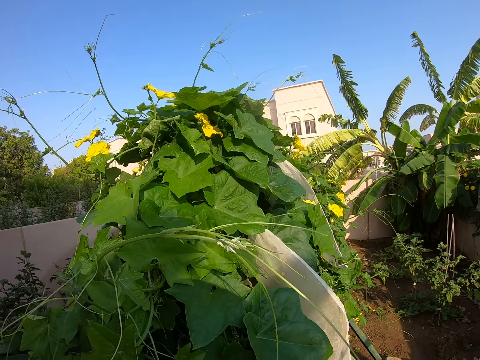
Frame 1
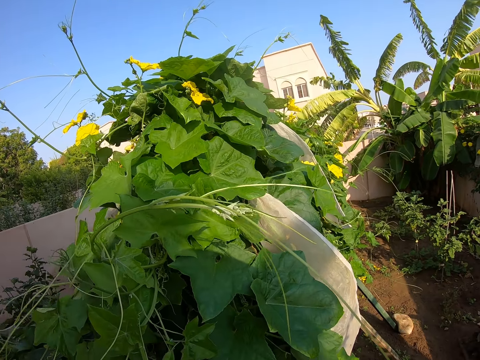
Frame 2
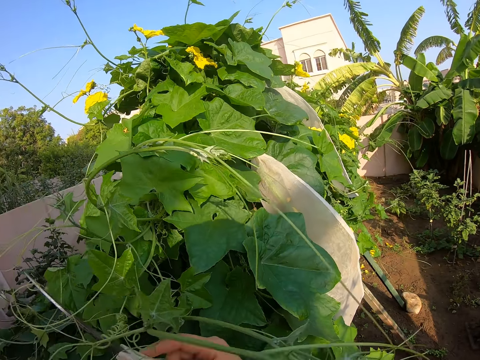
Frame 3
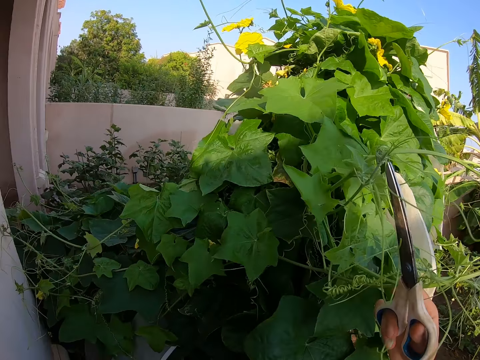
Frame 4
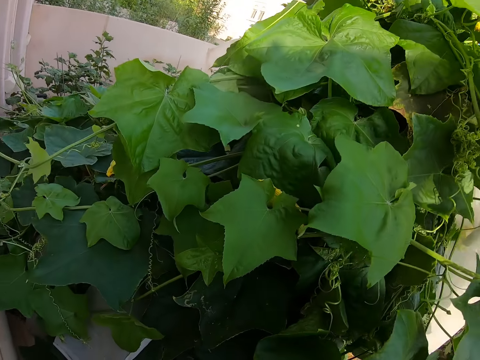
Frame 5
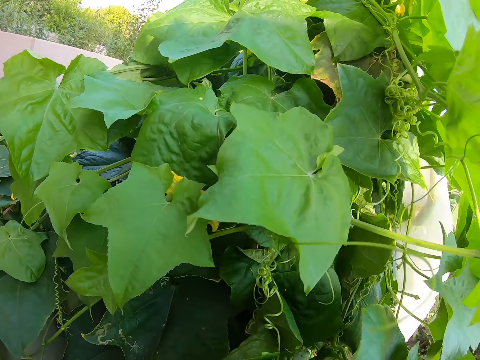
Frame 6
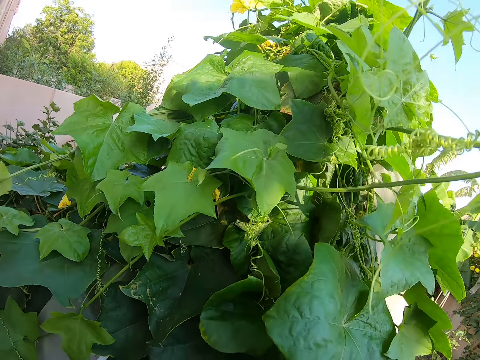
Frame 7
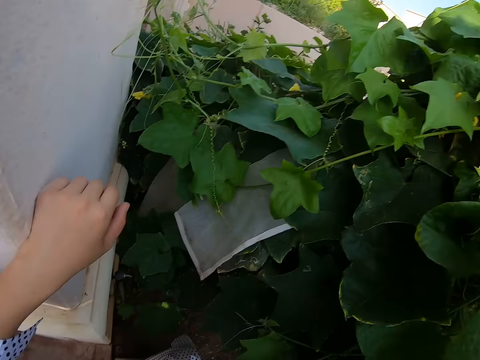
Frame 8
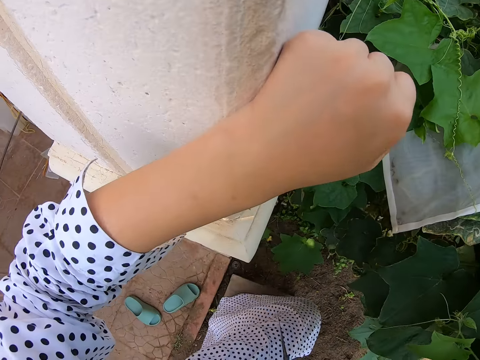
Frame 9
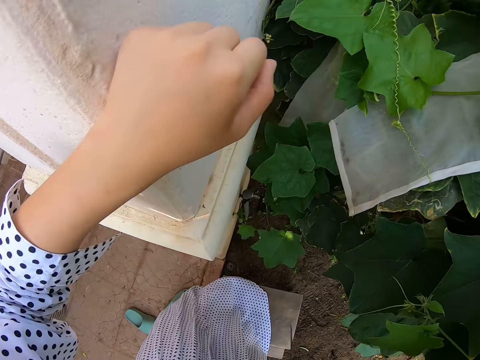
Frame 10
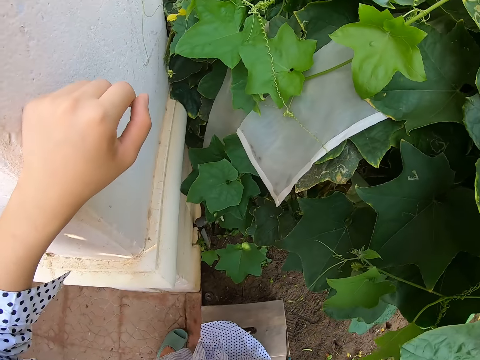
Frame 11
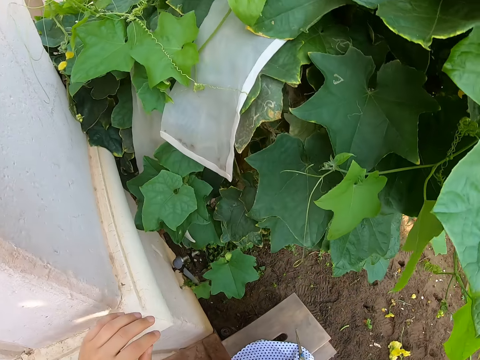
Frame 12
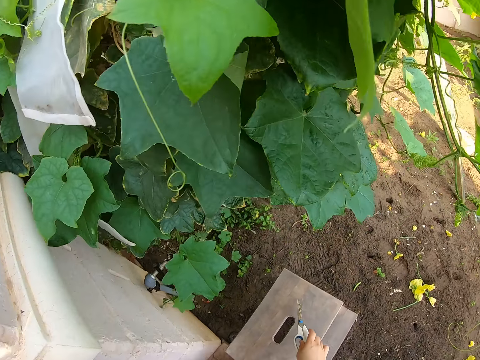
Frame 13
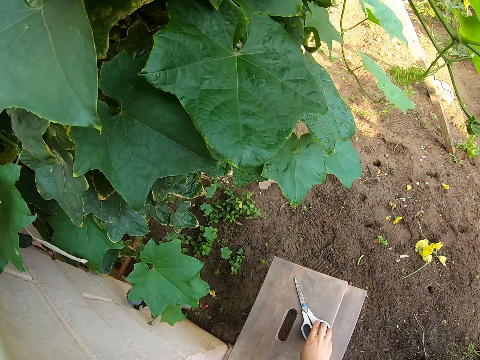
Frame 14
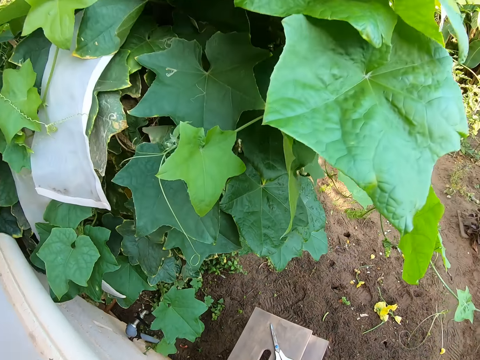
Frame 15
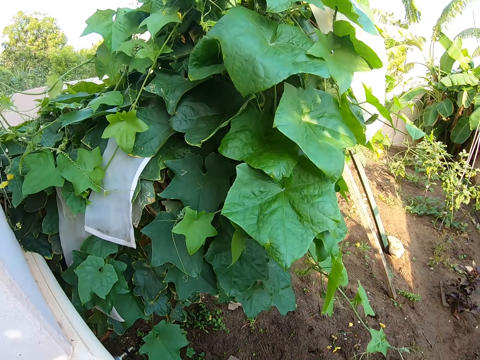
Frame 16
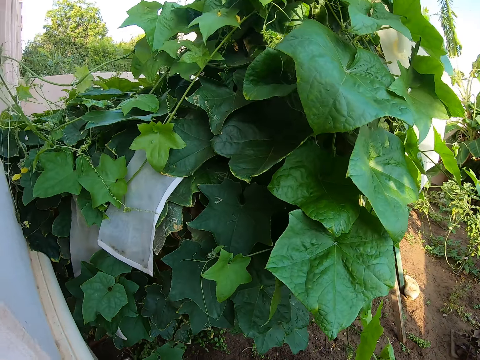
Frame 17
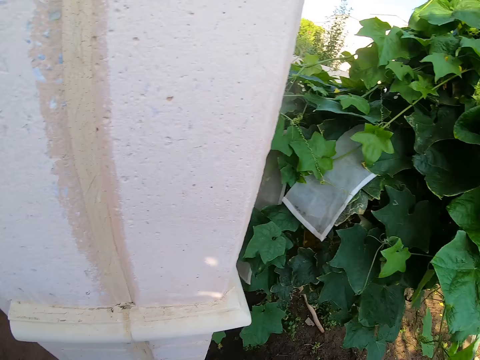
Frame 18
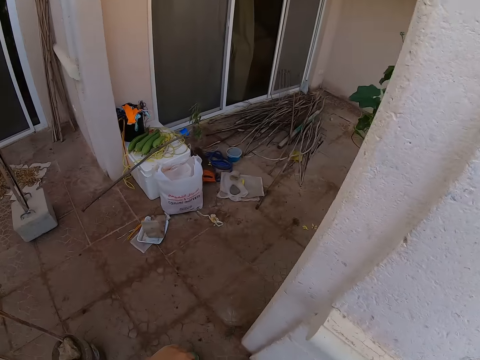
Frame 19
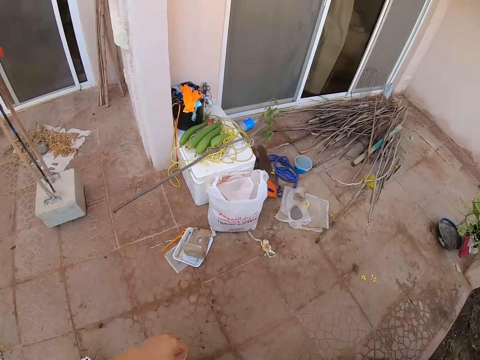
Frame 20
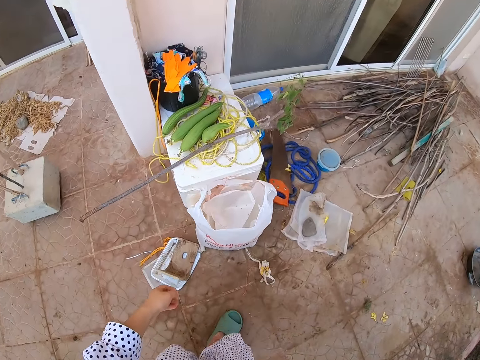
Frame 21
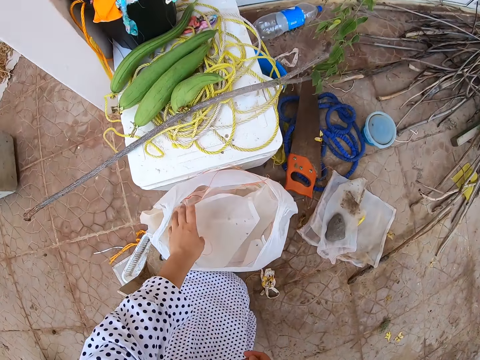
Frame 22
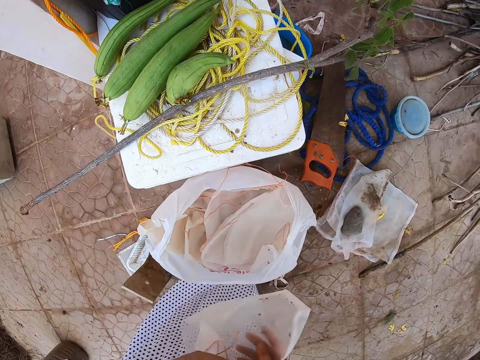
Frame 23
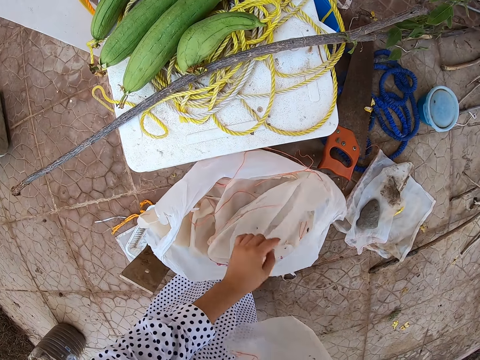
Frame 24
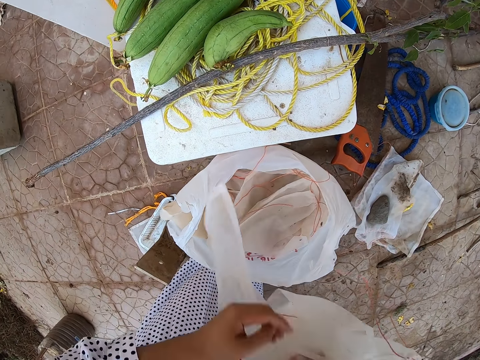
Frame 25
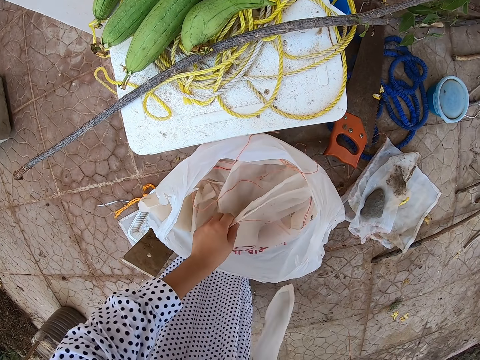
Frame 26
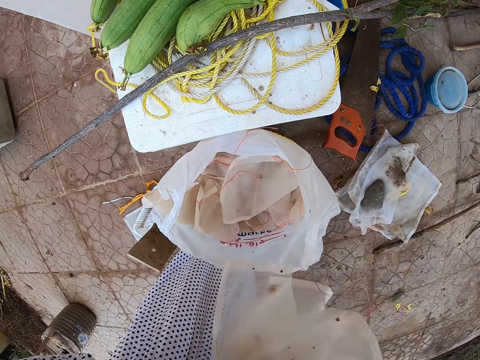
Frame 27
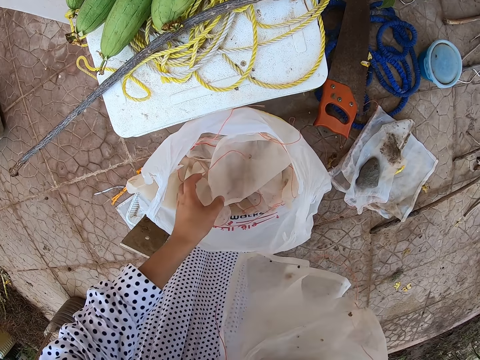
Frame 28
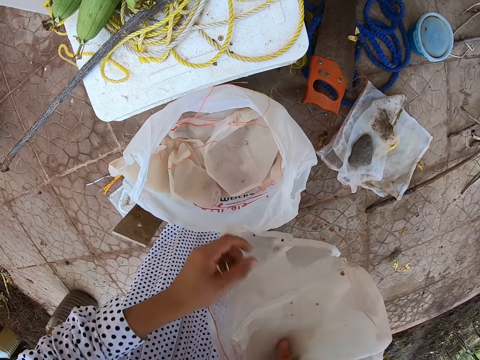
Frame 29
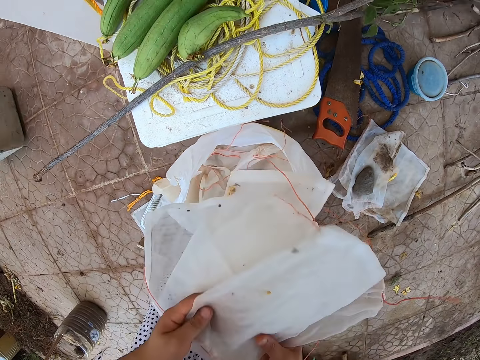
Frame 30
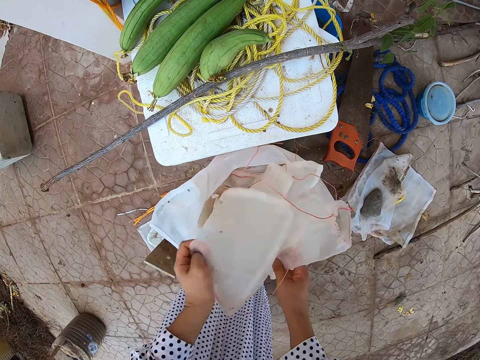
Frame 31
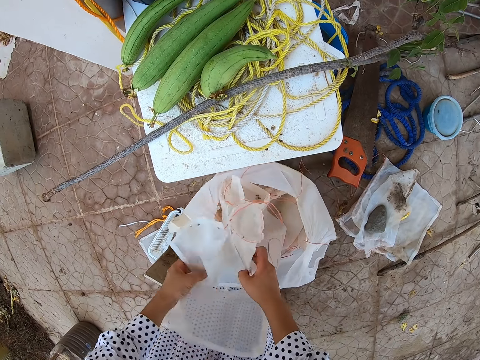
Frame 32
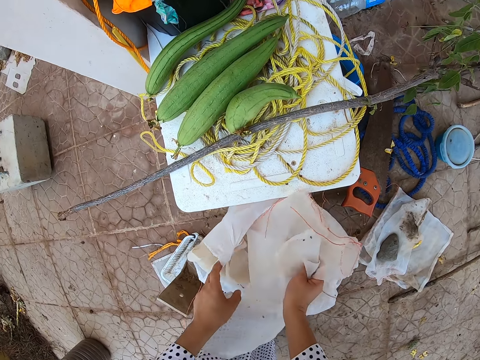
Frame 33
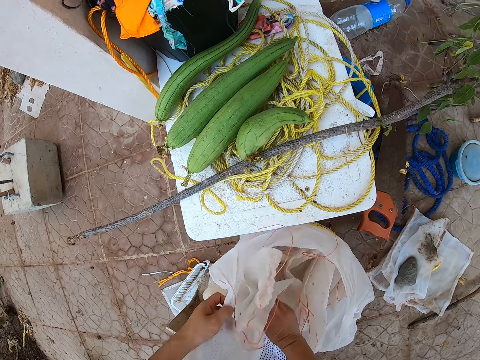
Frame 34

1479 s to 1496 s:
The camera wearer moves about. They put the scissors on a stool. They look around. They walk on the verandah. They take a nylon. They pick up a new paper bag. They take another nylon. They take another nylon again. They touch the bag. They put the nylon in the bag.

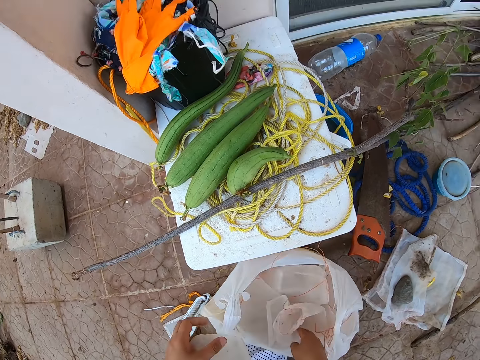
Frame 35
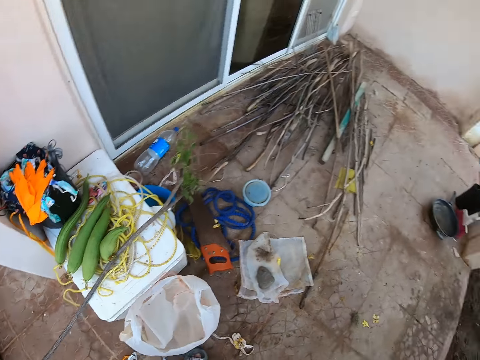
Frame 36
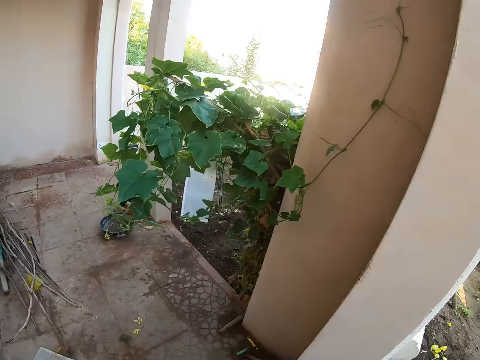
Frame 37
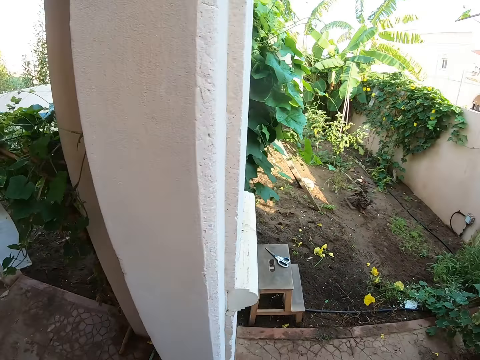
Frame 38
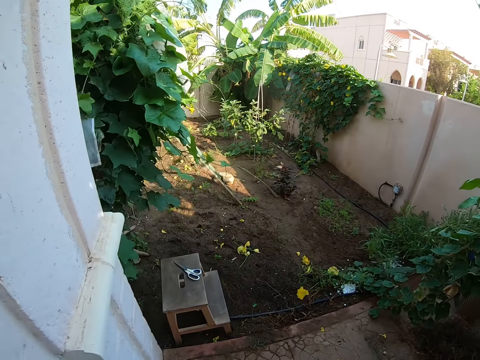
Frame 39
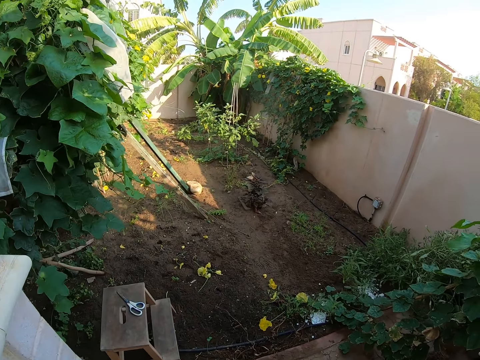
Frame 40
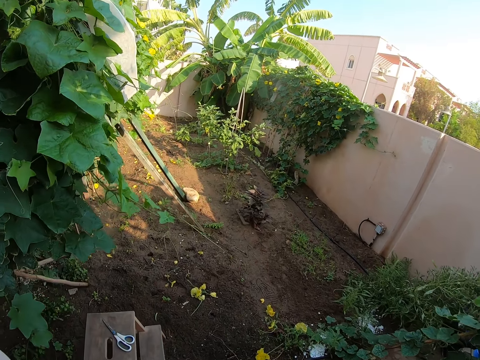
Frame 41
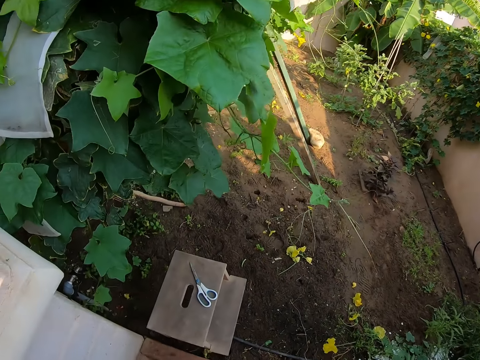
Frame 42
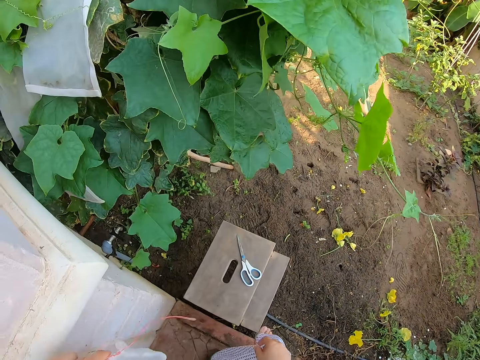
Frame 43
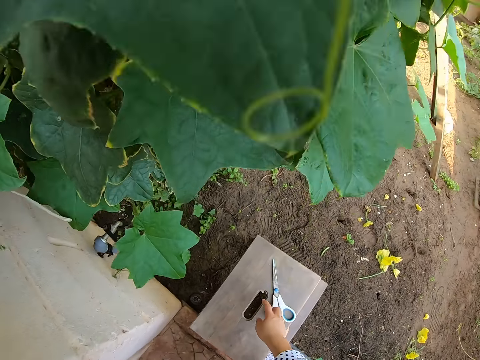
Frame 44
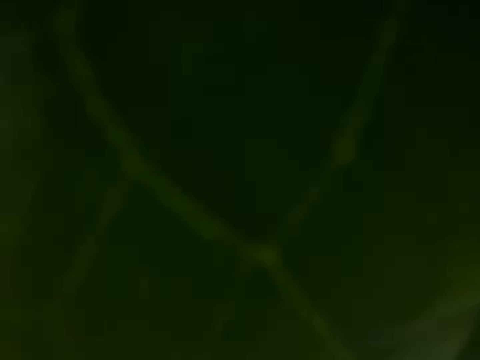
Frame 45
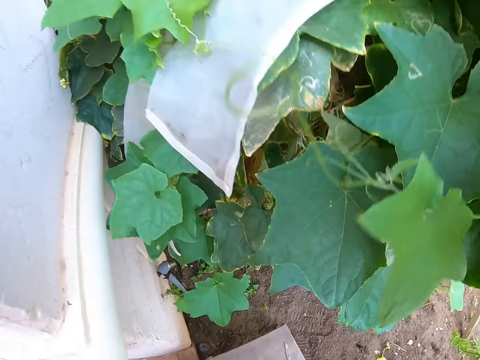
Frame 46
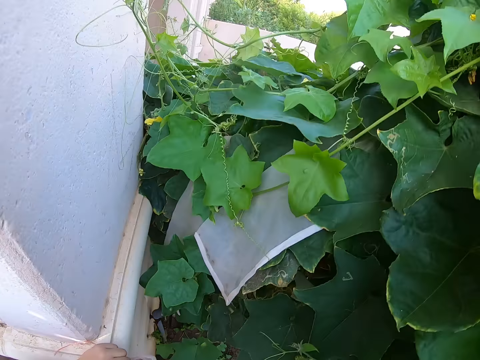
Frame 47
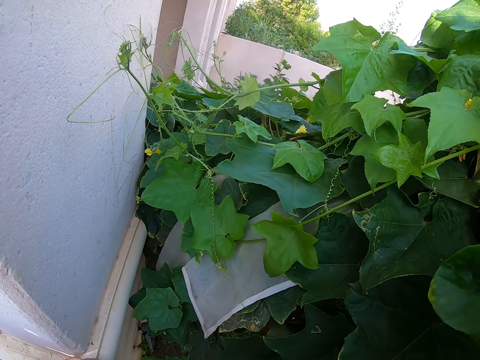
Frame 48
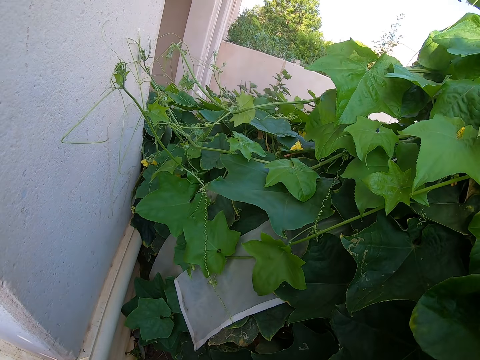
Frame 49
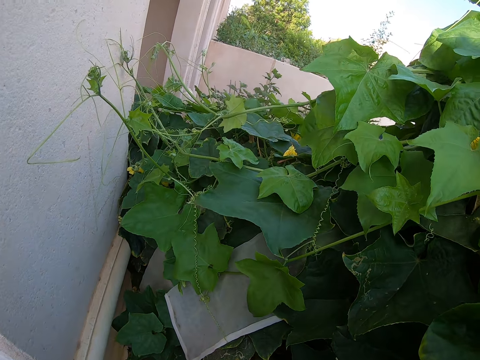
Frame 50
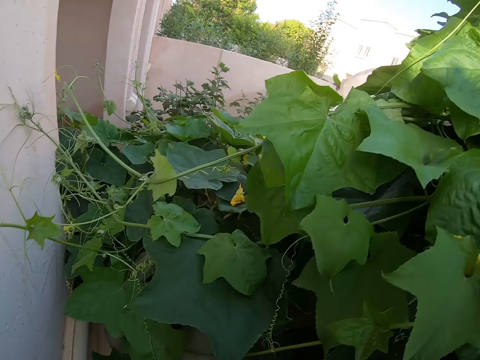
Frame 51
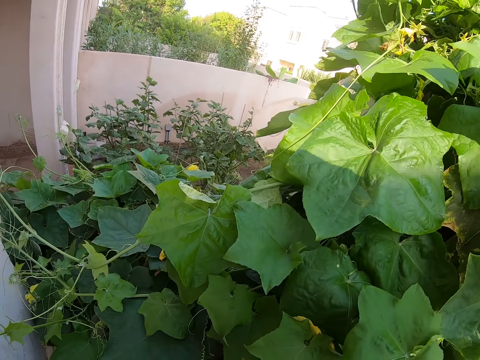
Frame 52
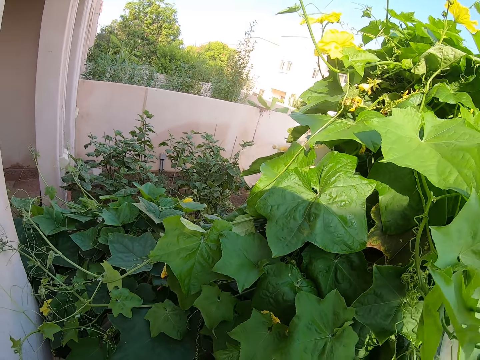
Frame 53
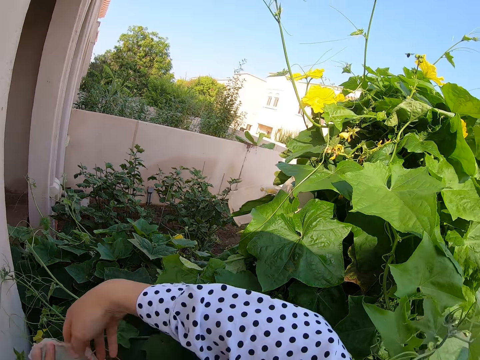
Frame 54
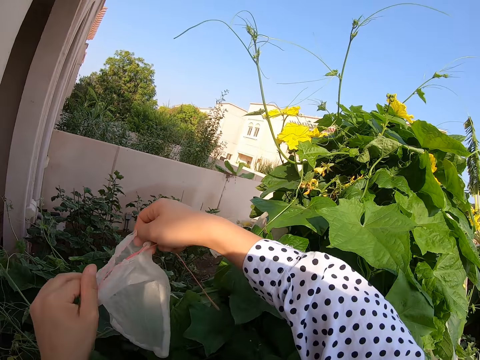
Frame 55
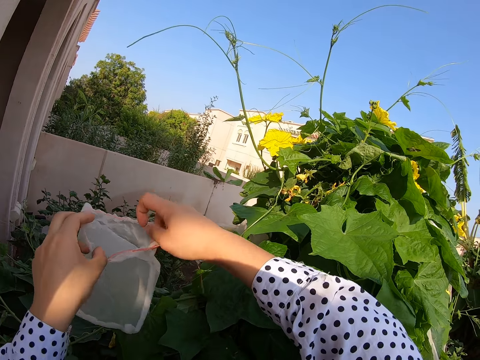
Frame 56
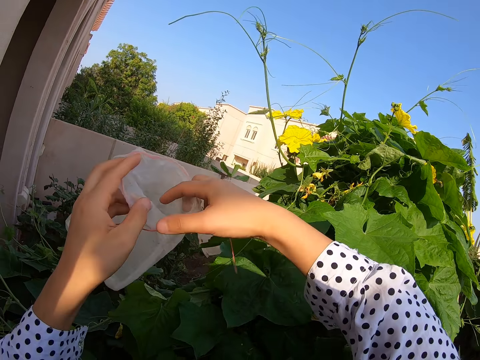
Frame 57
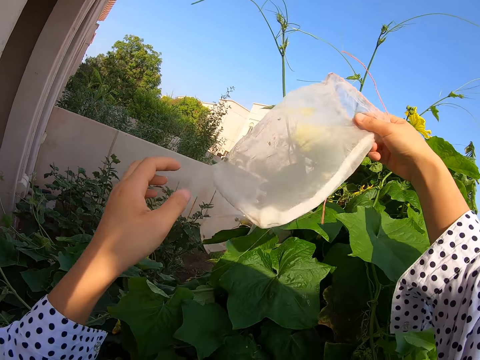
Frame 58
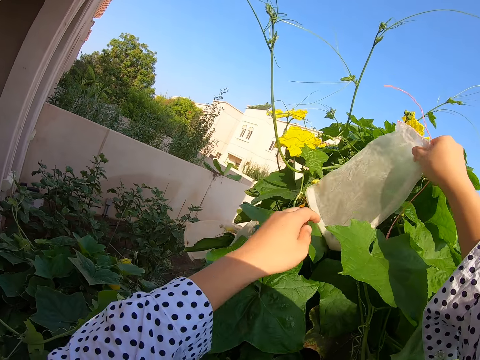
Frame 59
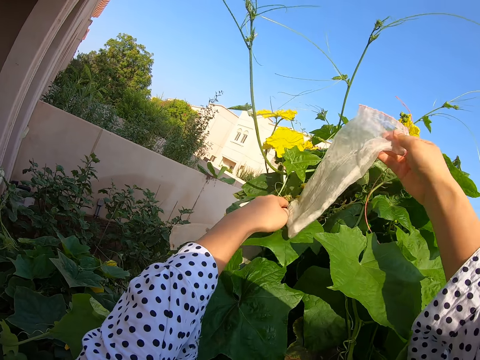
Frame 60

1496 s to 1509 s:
The camera wearer moves around. They move towards the plant. They take the scissors. They look around. They hold the nylon.
